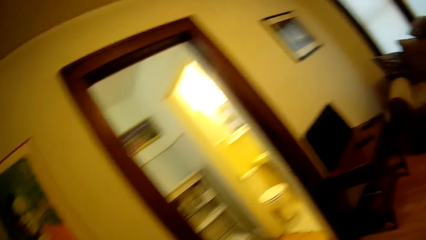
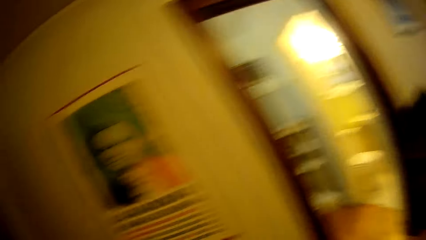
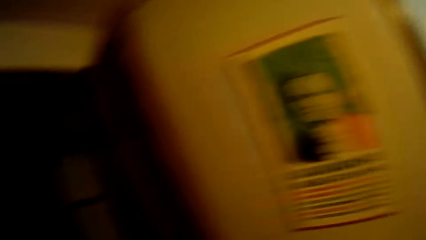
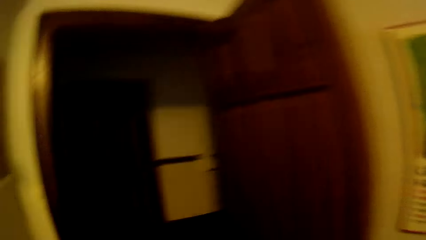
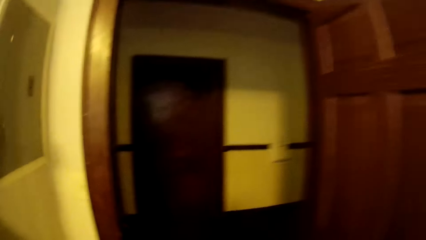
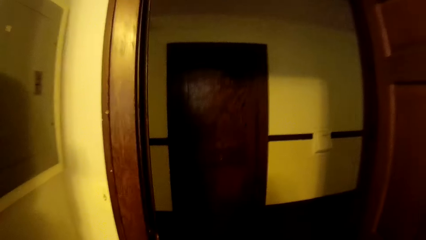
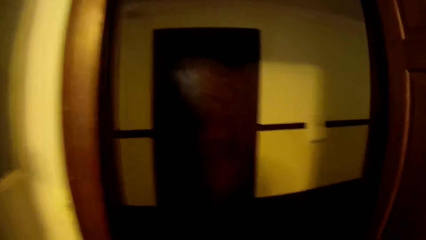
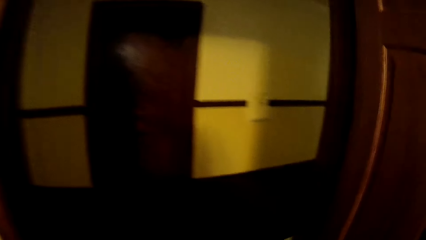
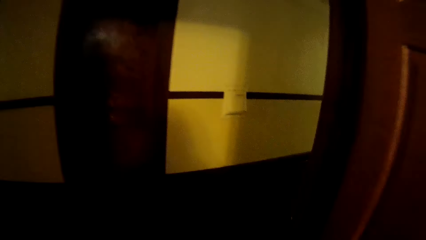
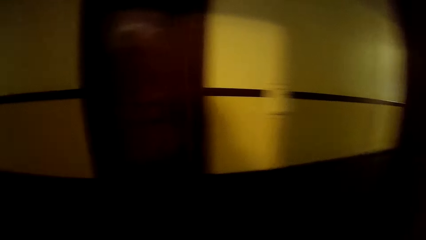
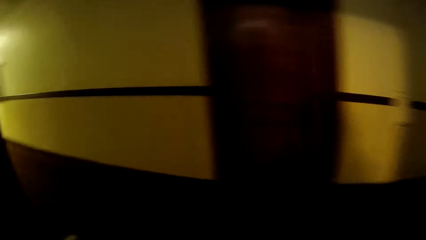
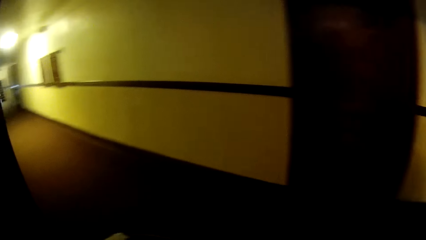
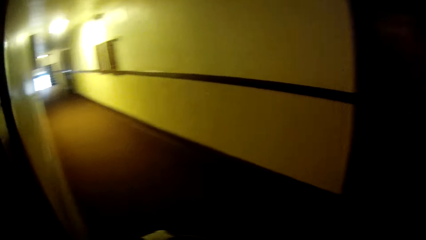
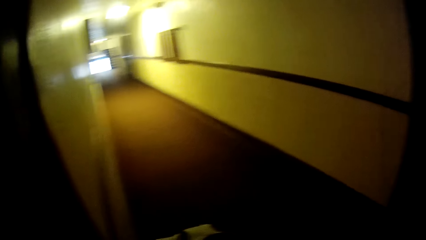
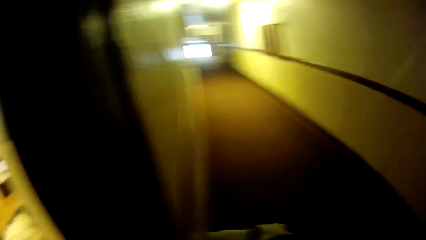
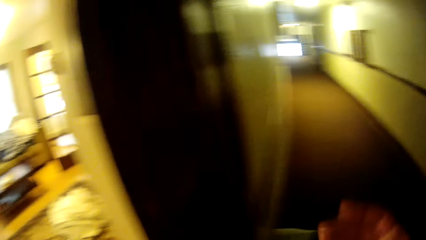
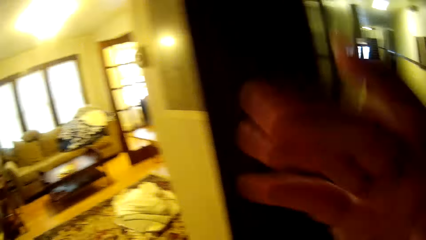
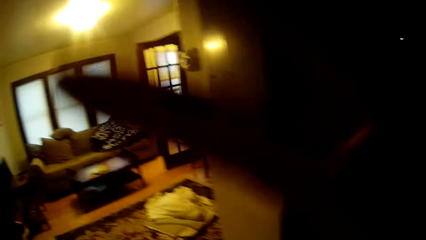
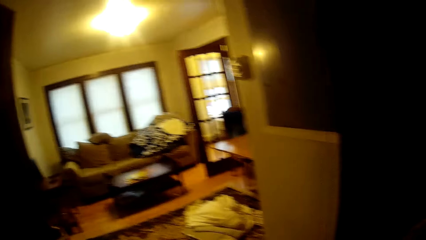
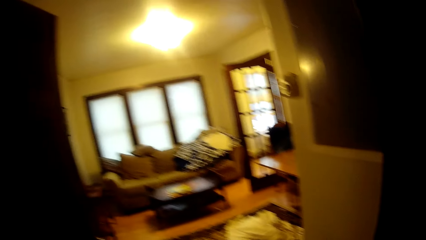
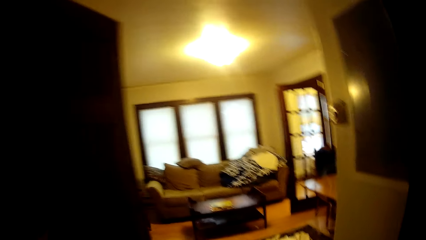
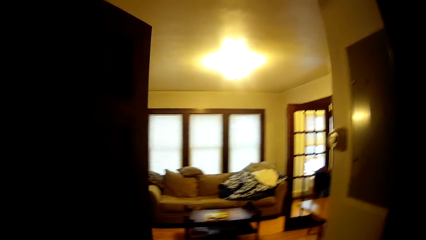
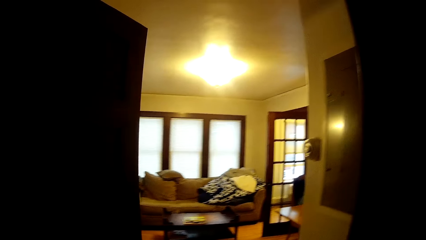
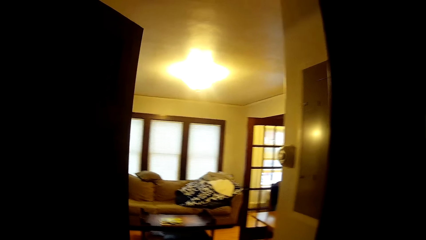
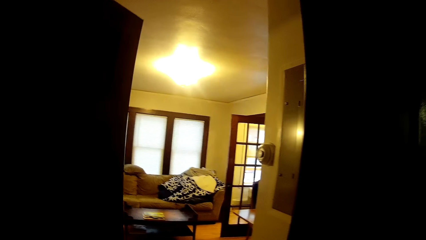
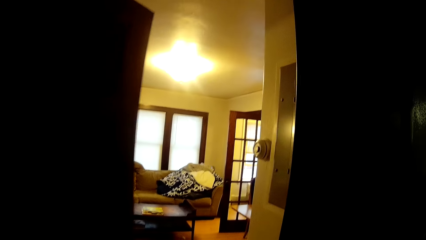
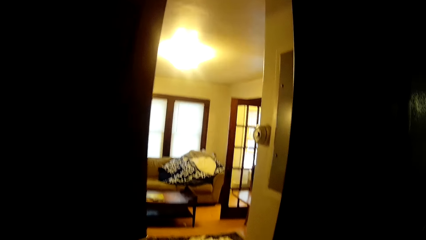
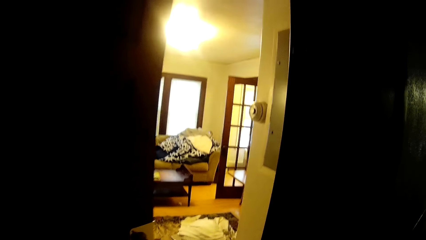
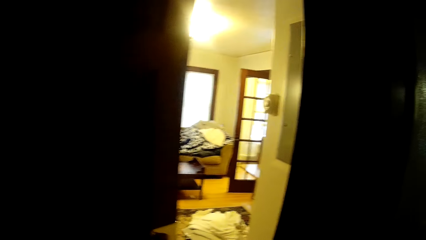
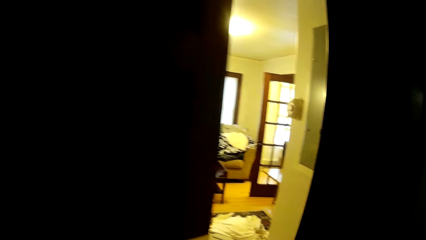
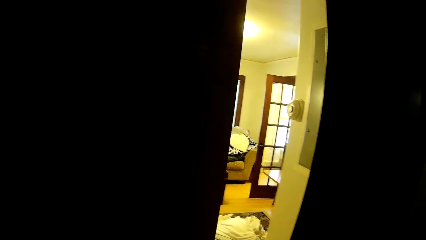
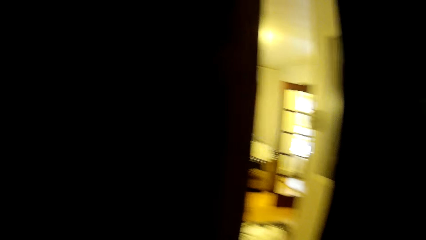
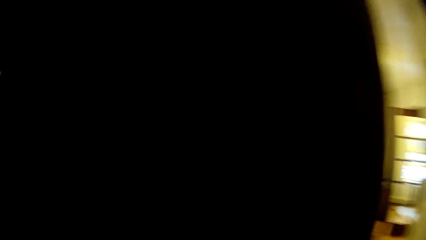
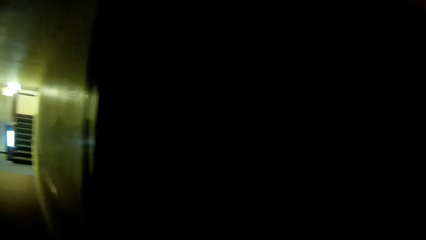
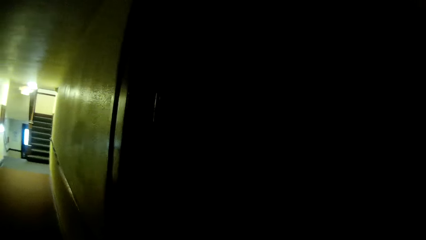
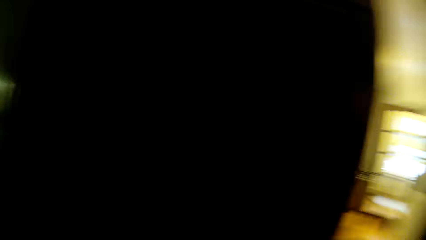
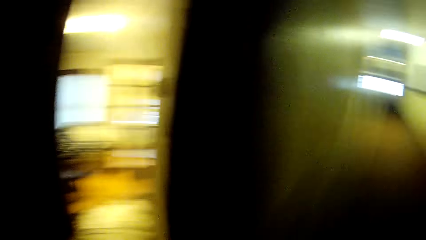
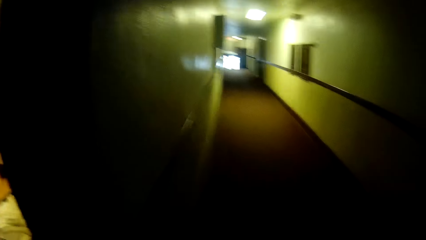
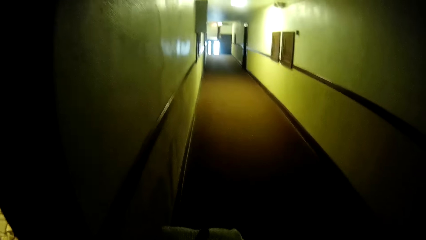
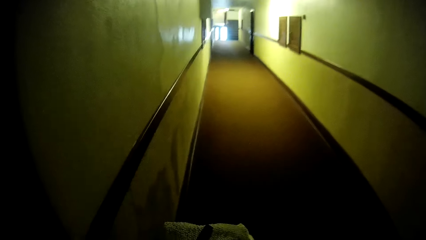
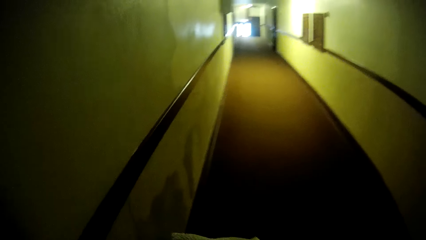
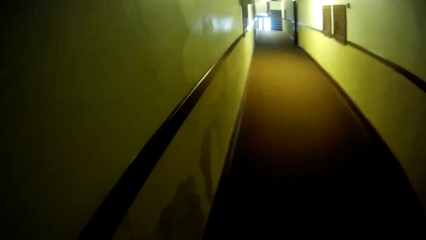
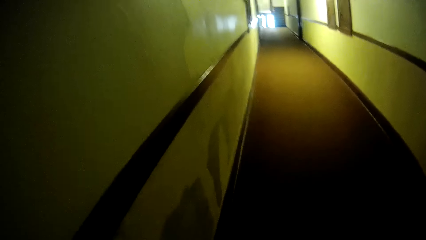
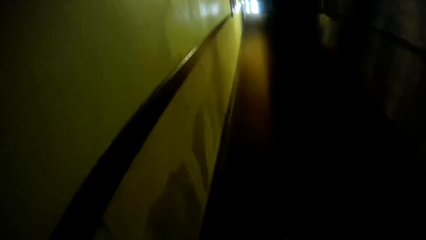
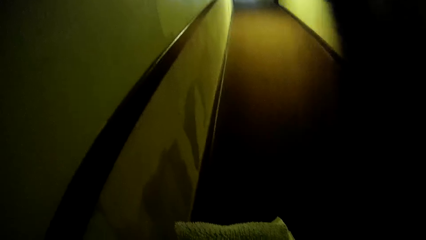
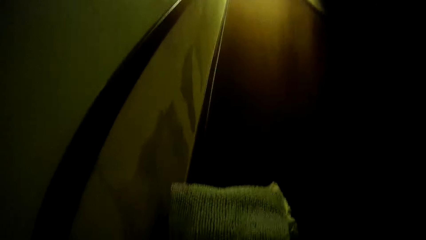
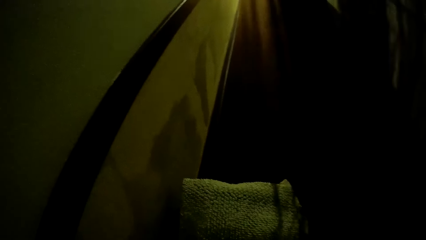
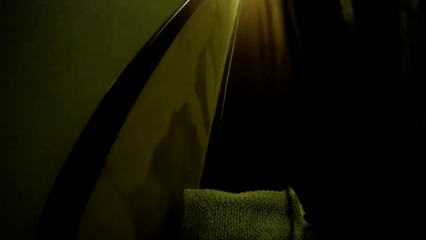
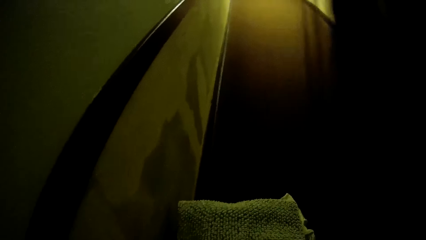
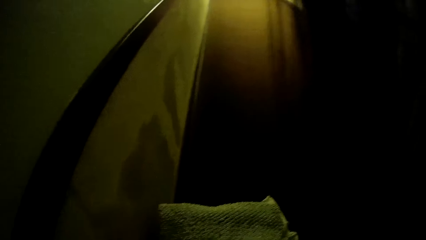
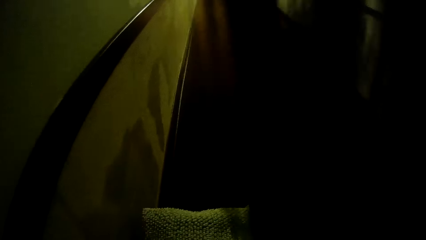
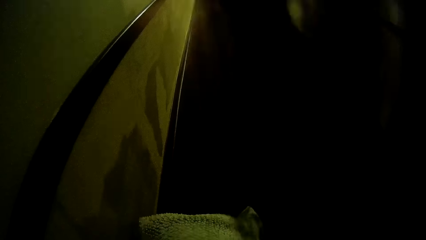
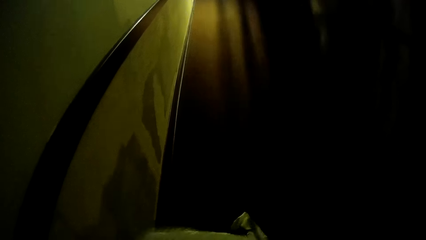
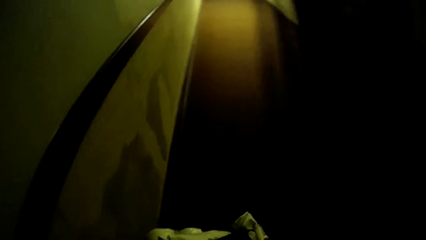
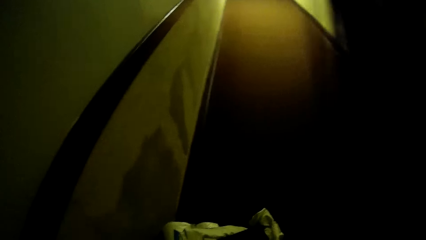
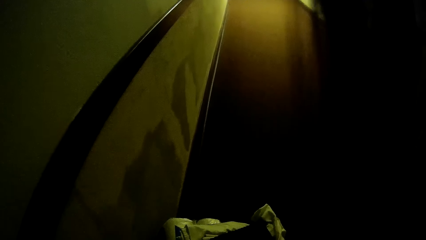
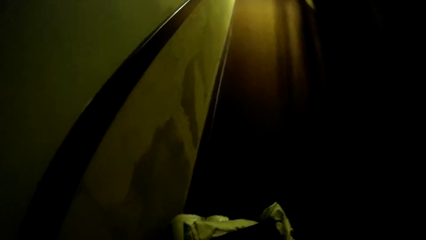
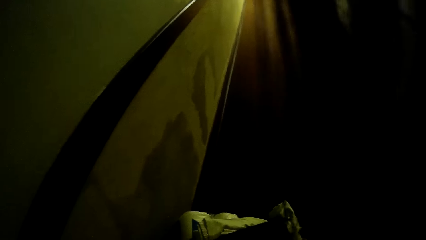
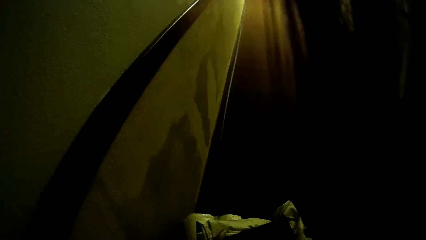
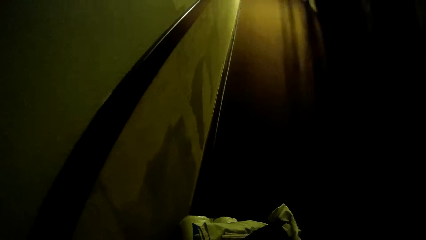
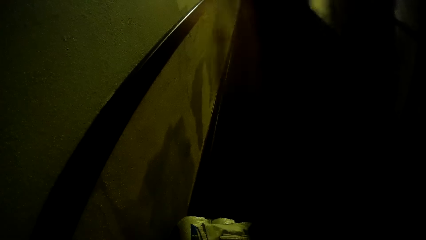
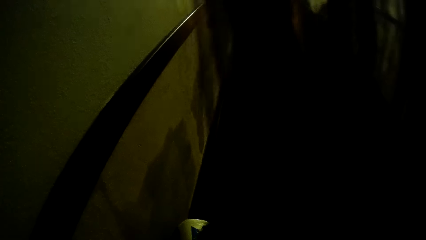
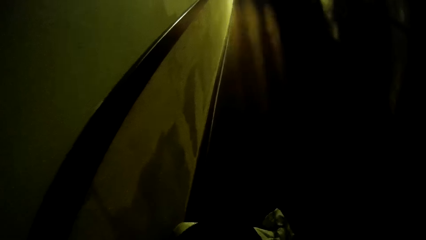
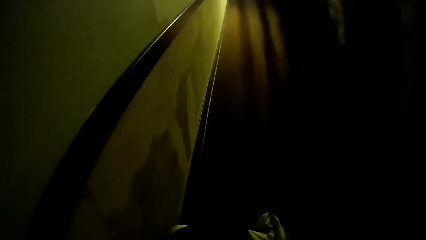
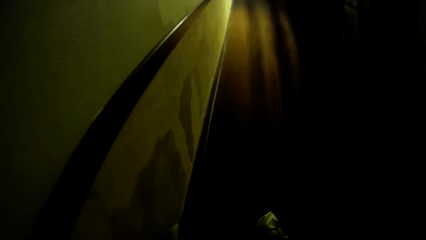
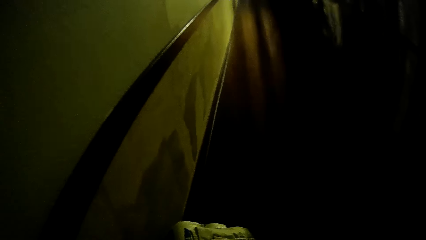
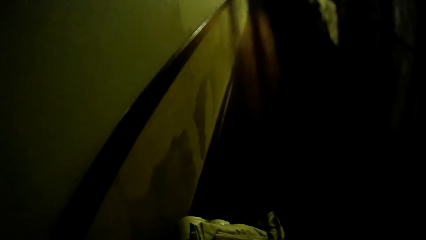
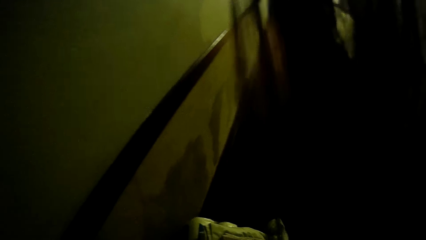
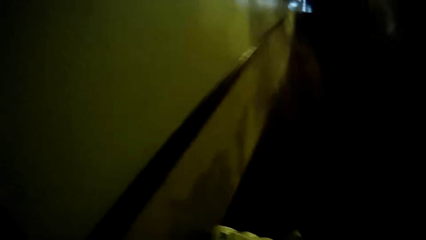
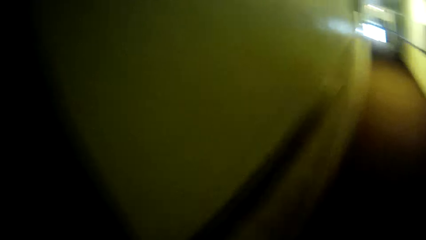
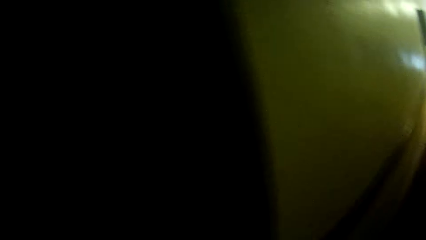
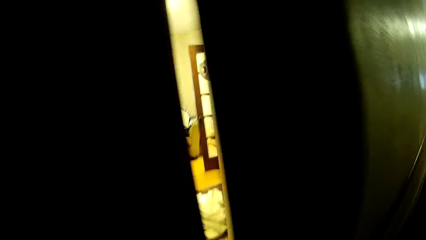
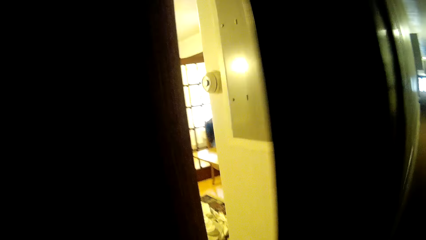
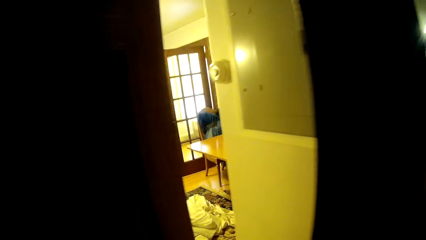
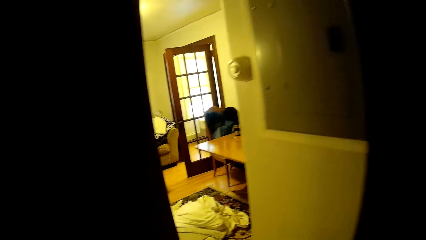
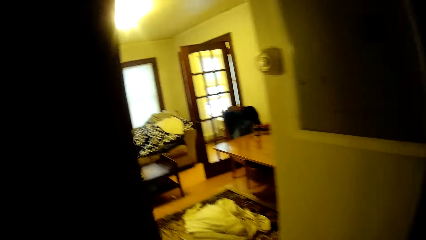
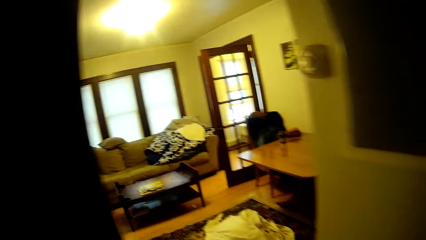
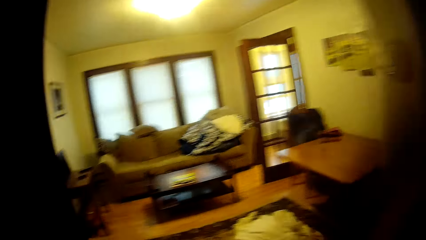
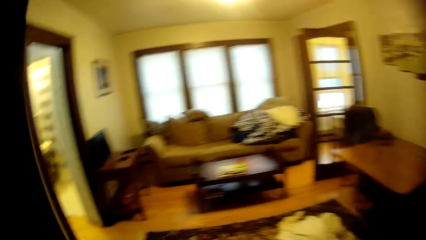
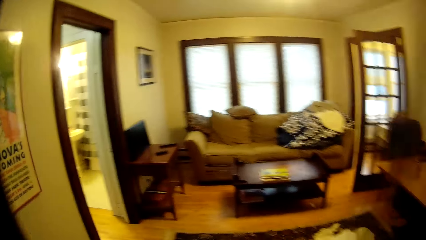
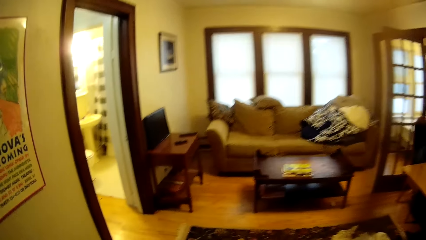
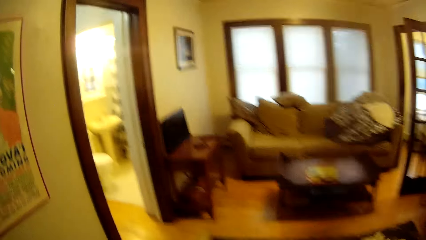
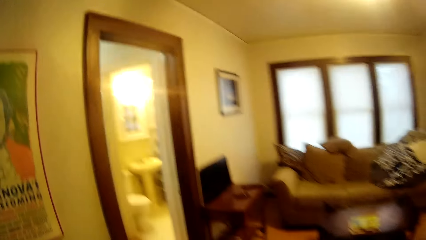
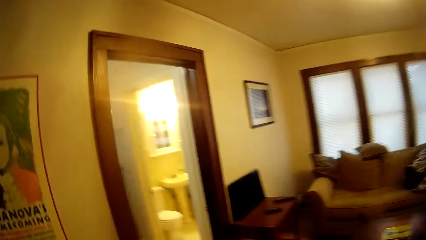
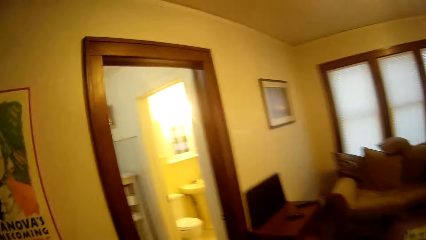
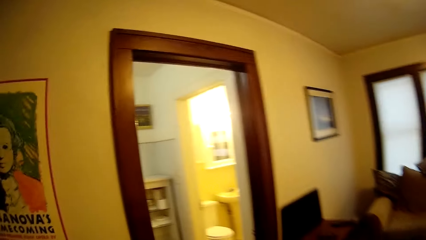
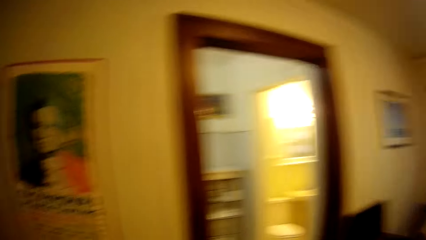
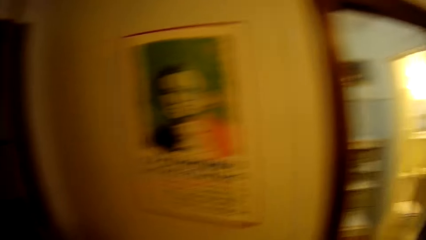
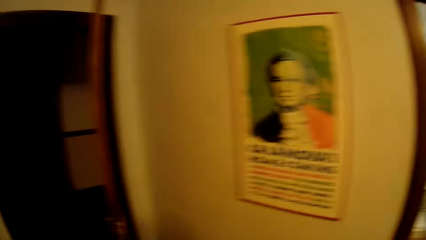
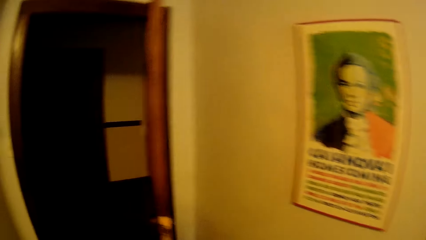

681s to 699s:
The camera wearer walks through the door. They look around a corridor. They lift a hand. They close the door. They stand at the veranda. They pick up cleaning cloths on the floor. They walk into the house.
